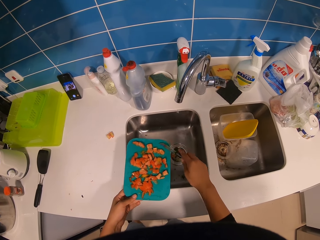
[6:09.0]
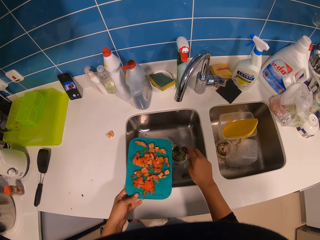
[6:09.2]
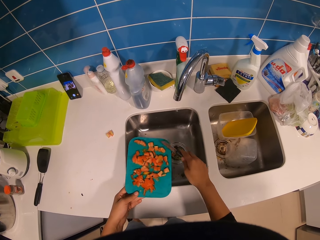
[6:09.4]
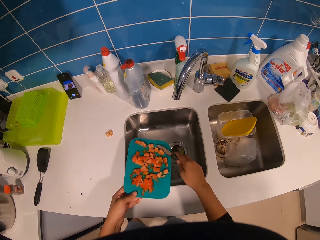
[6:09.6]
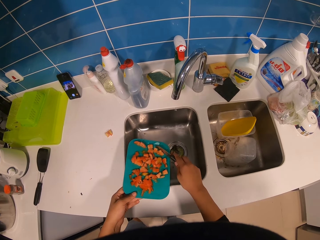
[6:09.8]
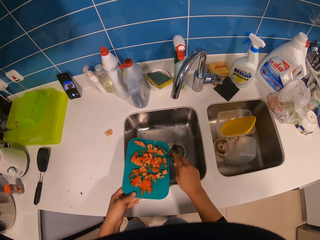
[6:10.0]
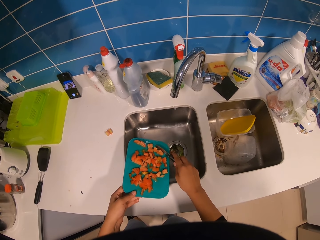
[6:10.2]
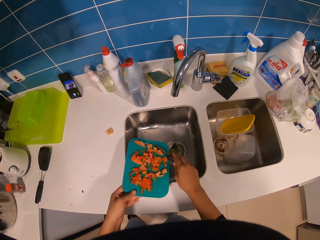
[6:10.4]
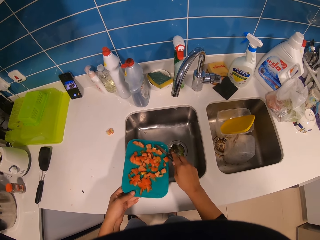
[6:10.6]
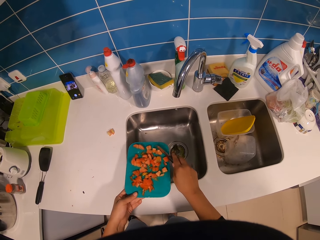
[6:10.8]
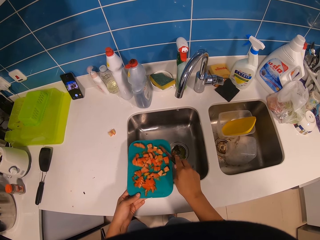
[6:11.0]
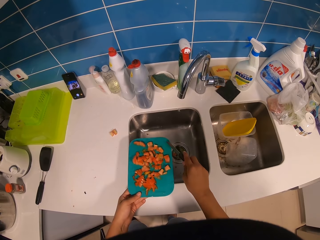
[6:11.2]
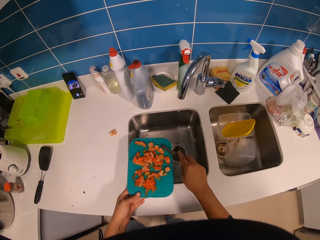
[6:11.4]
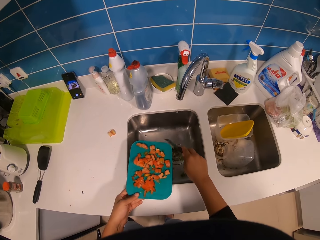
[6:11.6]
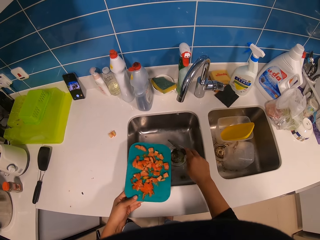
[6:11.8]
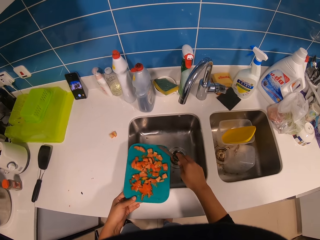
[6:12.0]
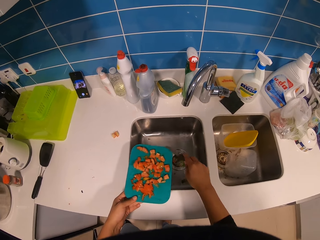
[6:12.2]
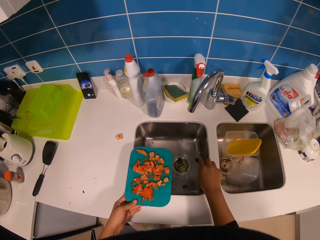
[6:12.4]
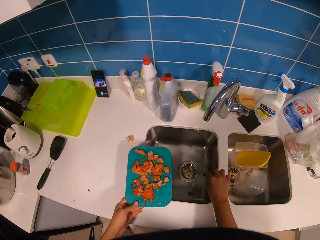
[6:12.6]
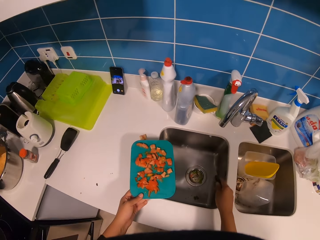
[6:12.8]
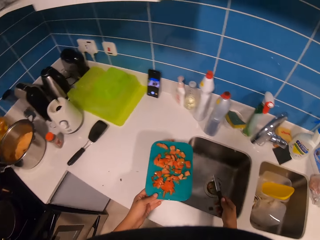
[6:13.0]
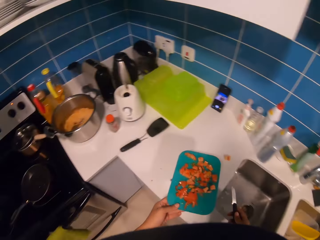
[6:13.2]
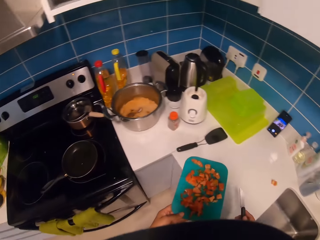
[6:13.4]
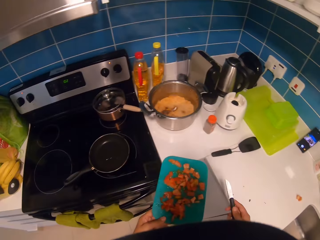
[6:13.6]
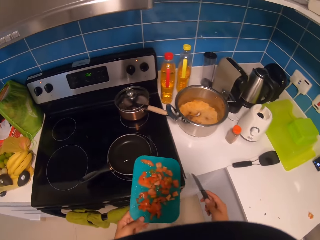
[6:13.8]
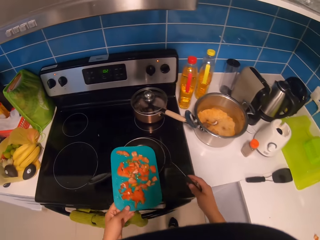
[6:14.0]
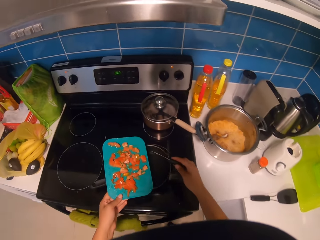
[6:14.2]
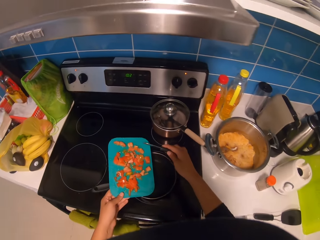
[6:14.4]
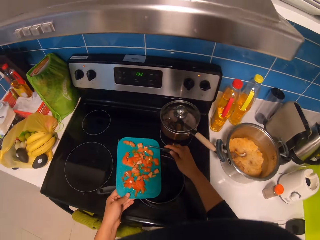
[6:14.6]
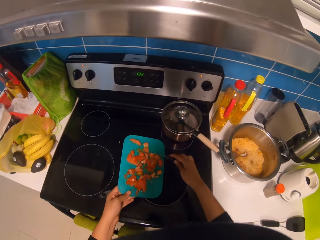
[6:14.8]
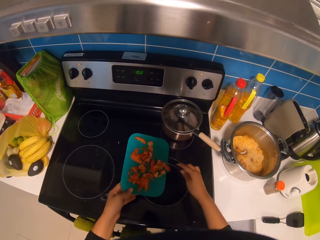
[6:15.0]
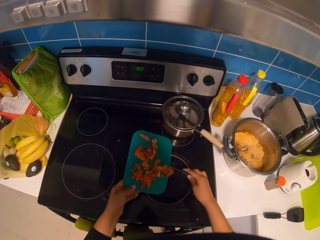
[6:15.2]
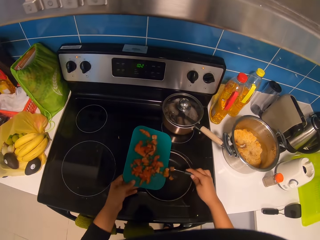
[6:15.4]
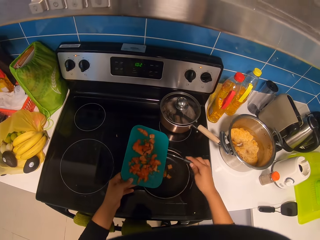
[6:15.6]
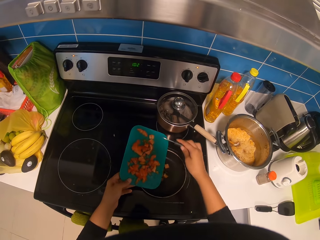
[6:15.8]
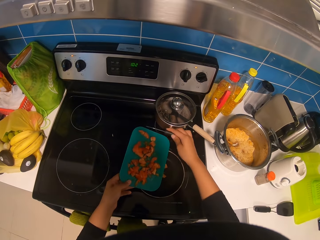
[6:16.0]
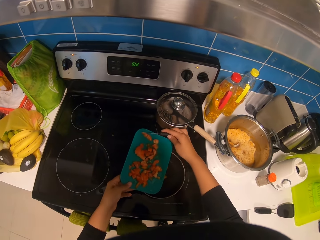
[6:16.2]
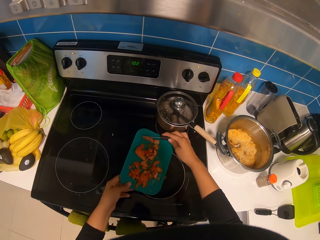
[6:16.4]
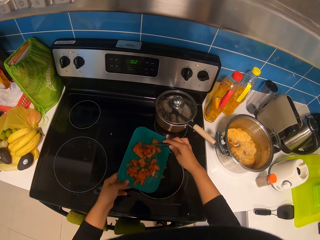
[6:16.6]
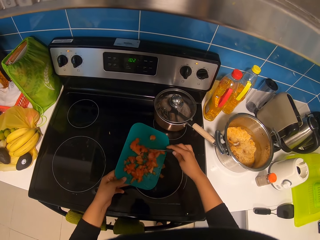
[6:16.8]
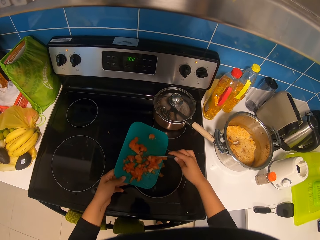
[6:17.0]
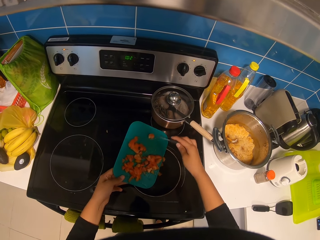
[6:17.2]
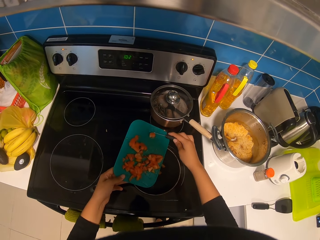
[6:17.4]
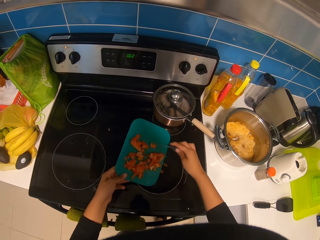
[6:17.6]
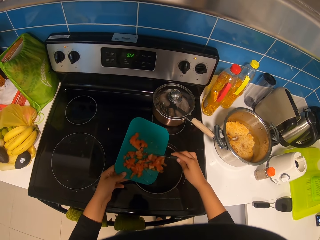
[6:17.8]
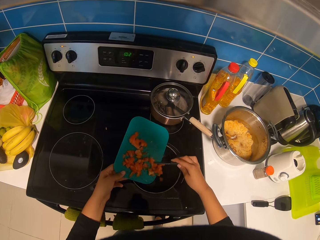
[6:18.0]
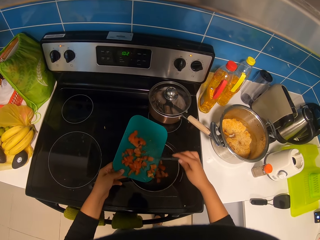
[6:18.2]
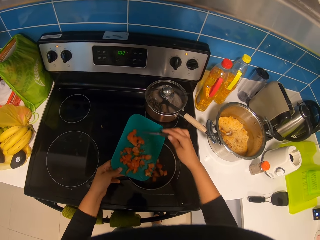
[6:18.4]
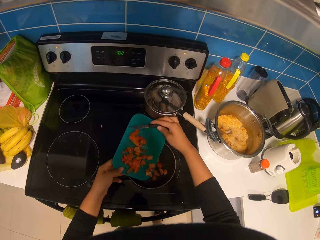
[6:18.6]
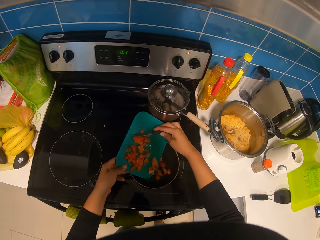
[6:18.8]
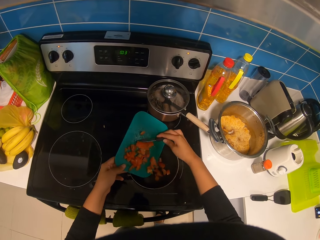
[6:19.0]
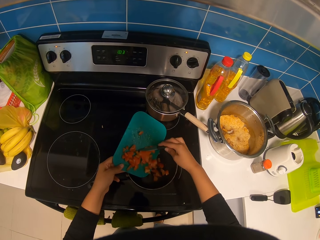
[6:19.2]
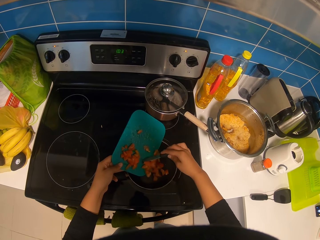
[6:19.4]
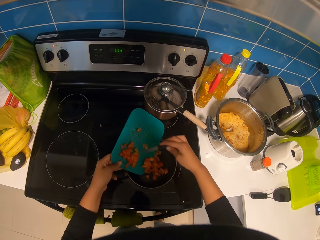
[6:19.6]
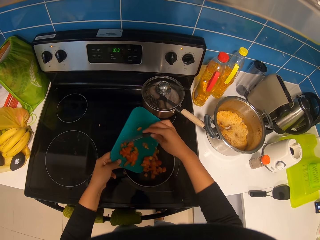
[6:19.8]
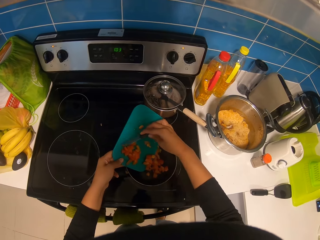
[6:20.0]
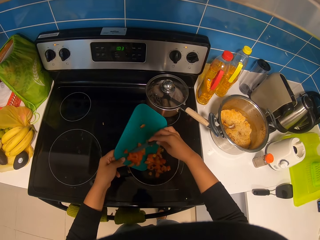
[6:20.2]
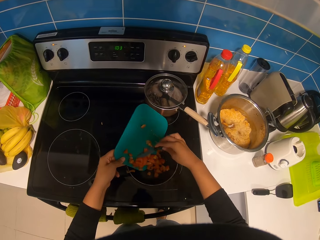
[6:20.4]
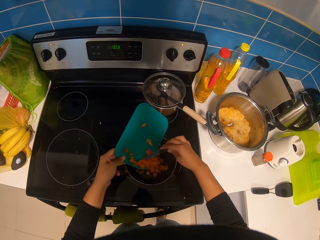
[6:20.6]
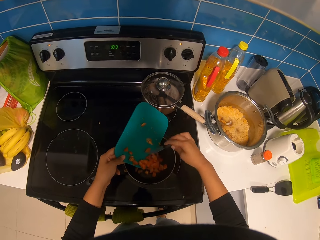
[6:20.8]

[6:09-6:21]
The camera wearer walks. They put the tomatoes in the cooking pan.

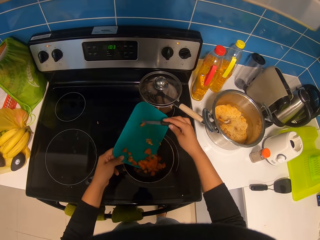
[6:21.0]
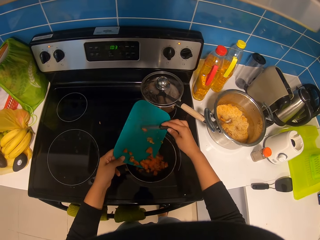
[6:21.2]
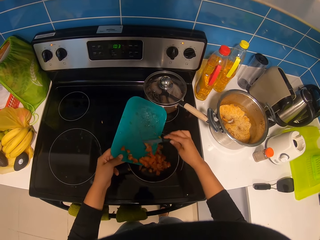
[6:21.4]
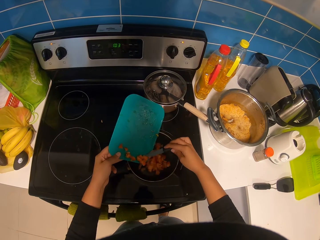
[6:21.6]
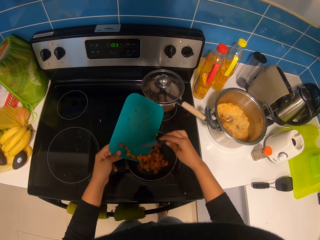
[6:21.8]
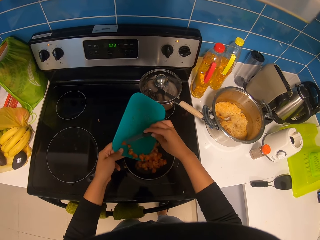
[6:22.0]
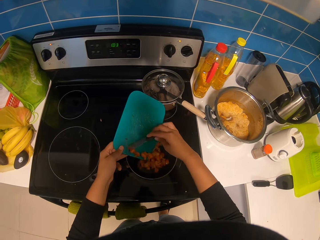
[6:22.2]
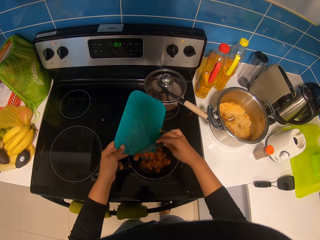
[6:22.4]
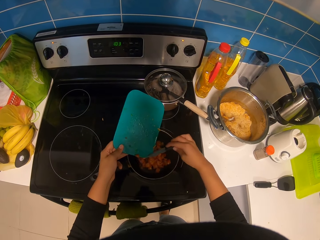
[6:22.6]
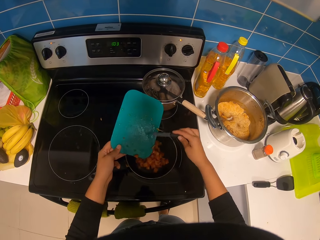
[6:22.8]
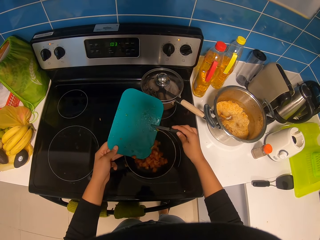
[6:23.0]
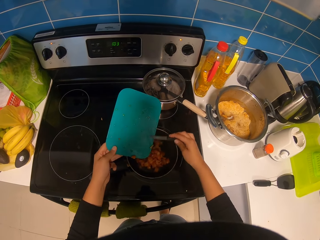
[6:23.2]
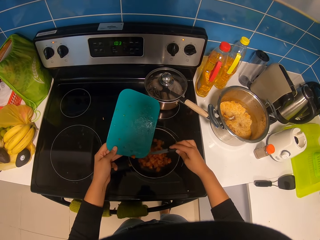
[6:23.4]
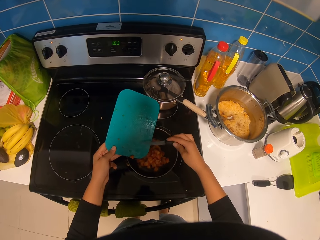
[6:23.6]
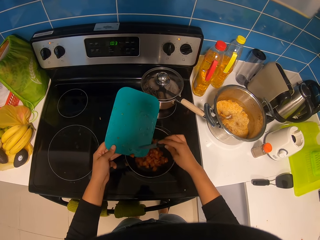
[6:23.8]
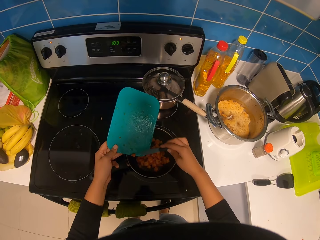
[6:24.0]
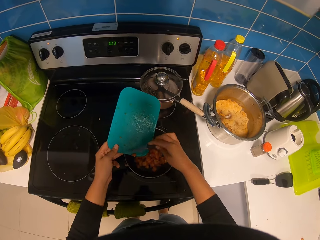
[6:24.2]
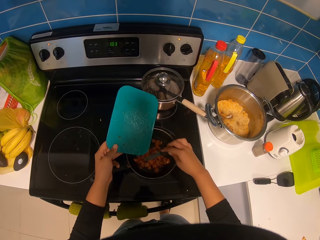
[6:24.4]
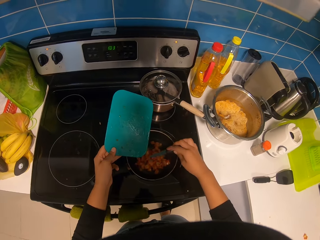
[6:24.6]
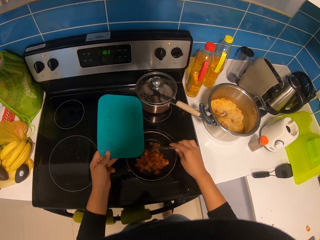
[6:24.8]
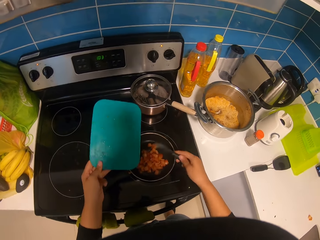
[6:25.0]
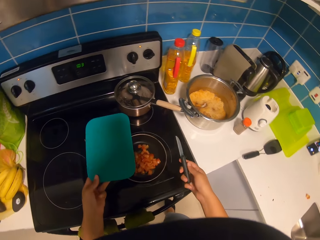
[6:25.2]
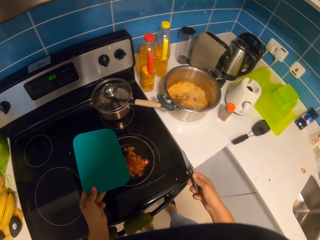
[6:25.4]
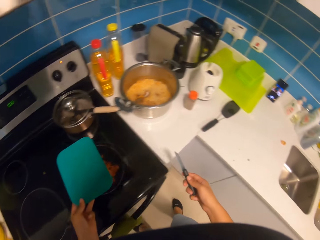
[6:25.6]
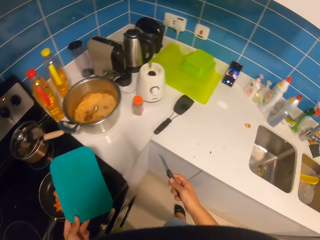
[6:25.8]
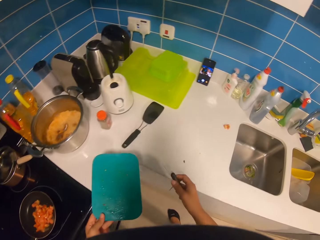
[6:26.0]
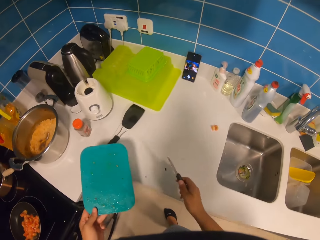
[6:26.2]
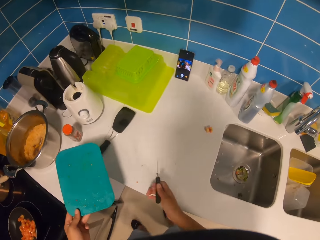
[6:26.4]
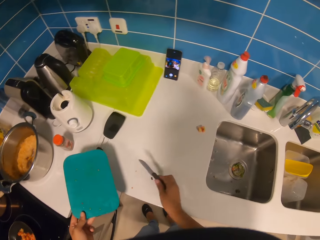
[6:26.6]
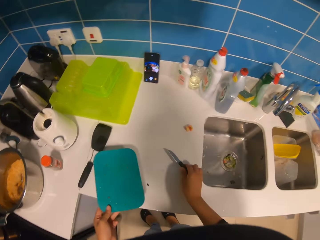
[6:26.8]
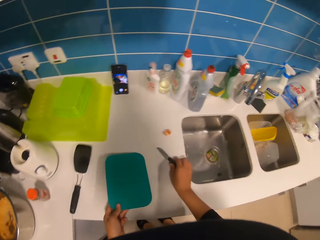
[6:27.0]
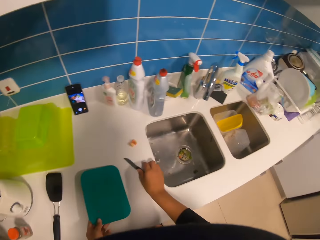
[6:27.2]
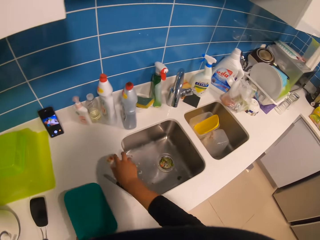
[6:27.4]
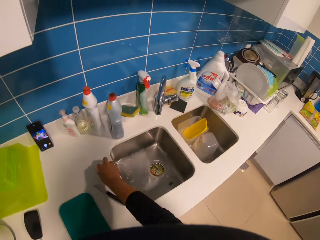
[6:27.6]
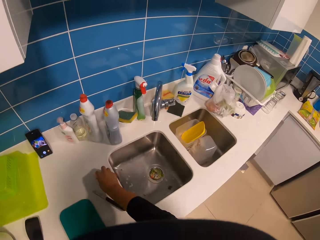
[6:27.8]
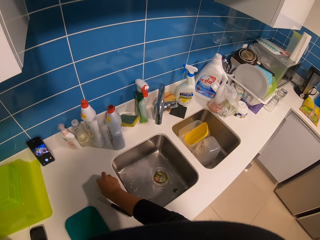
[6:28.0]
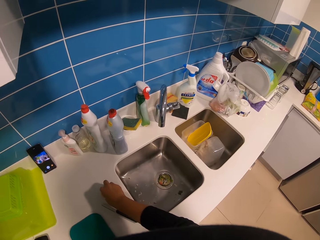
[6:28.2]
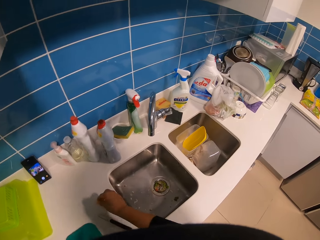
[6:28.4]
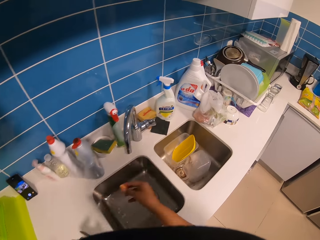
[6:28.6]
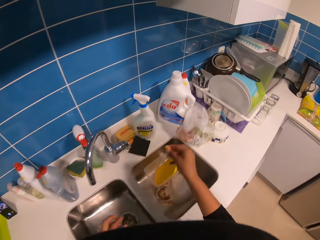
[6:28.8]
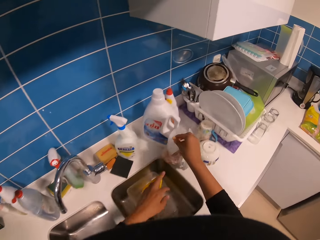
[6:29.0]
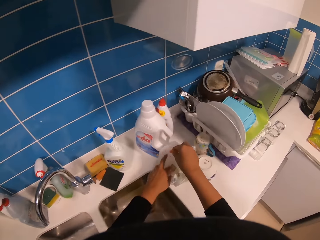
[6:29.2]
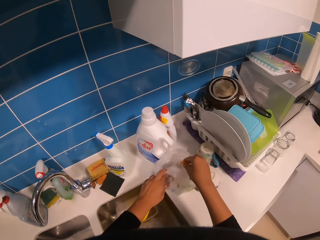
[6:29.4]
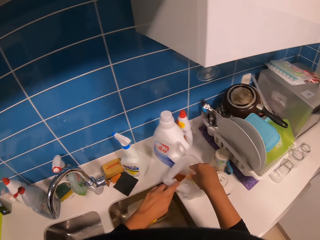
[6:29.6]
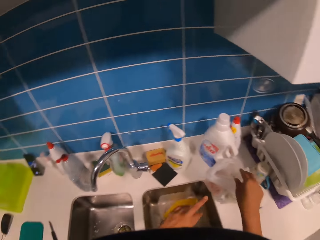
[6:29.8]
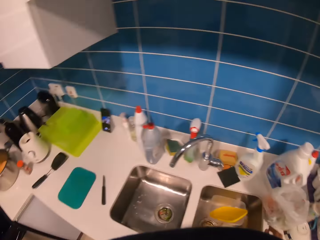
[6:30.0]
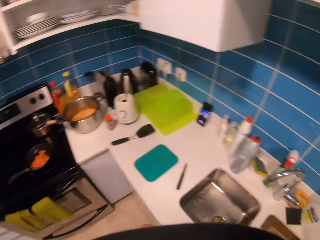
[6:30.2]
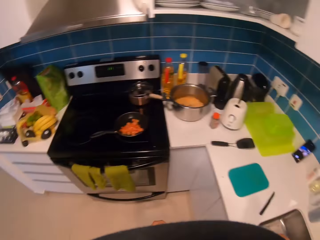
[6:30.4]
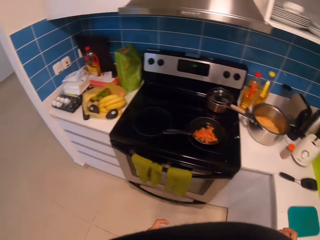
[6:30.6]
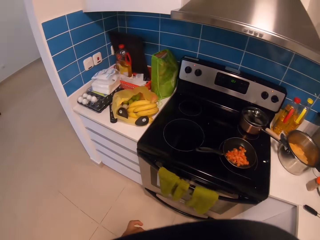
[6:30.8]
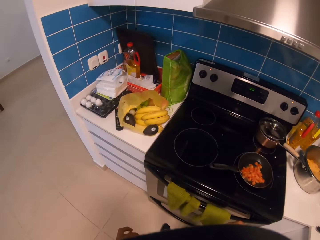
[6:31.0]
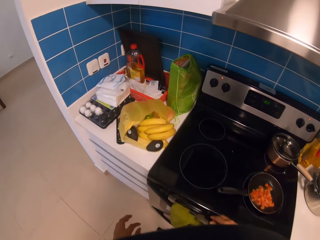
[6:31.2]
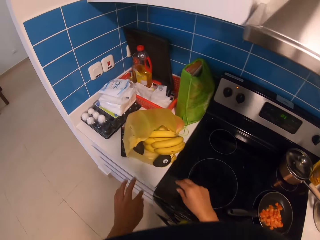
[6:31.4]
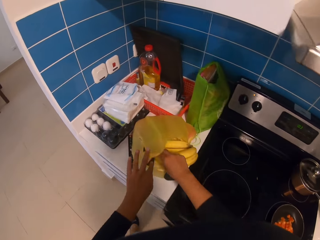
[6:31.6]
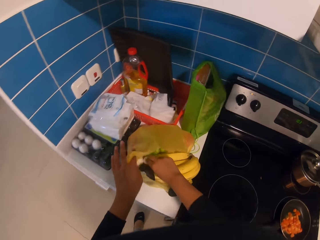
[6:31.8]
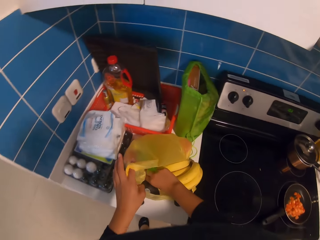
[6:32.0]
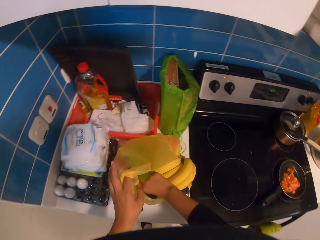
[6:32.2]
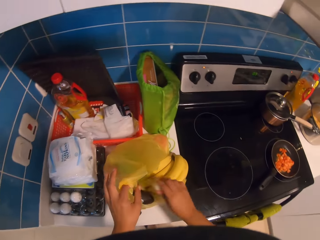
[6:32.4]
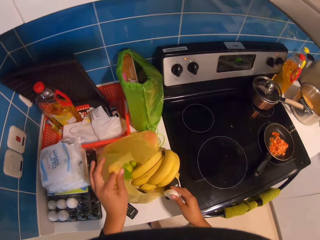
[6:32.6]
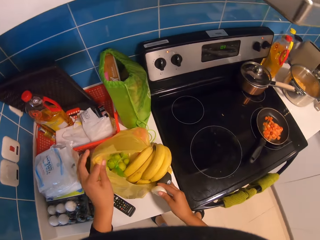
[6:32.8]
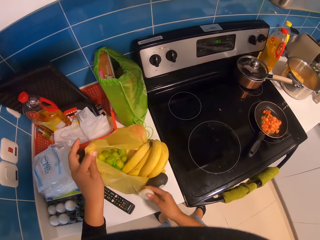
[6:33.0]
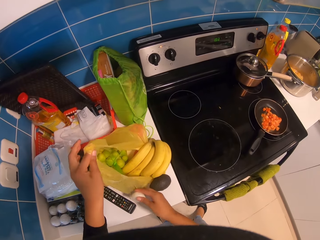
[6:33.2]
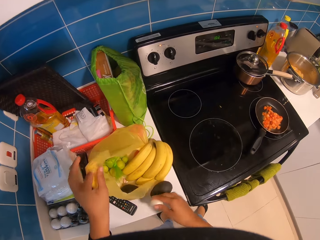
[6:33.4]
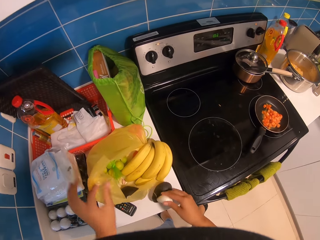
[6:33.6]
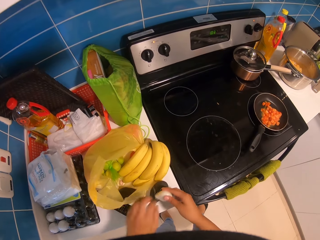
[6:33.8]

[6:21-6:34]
The camera wearer looks around. They put down the knife. They pick up a piece of the tomato. They put the tomato in a paper bag. They walk. They pick up an onion.
